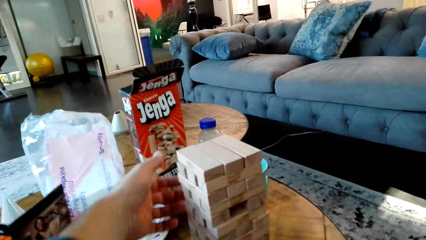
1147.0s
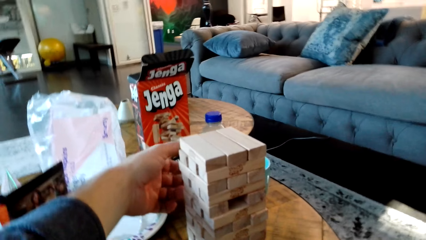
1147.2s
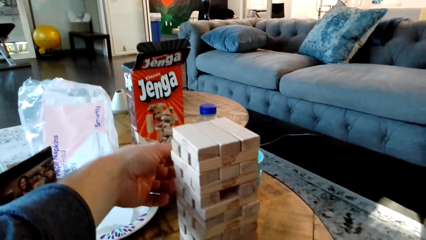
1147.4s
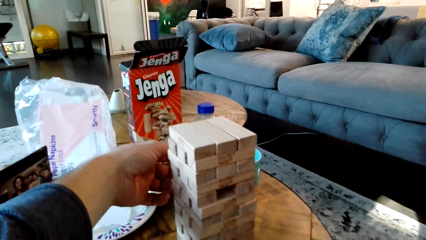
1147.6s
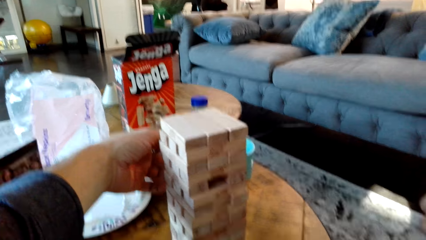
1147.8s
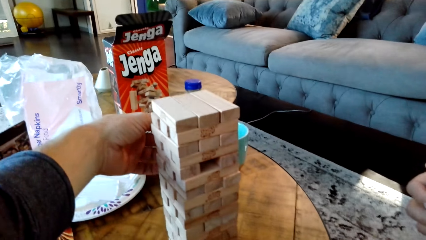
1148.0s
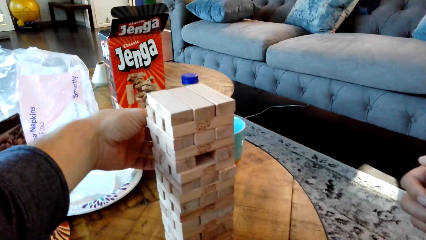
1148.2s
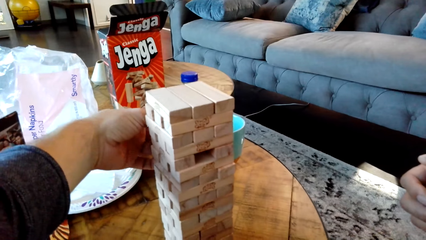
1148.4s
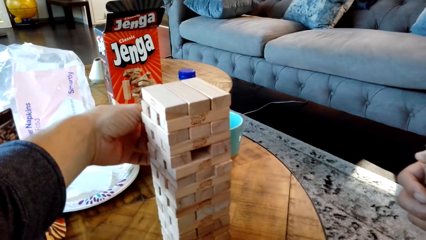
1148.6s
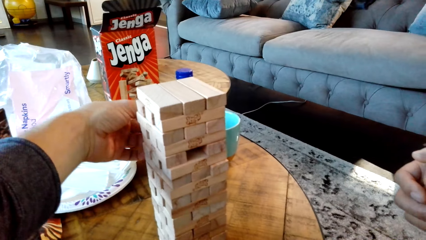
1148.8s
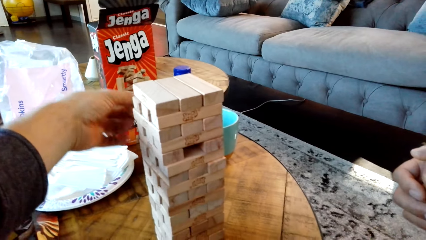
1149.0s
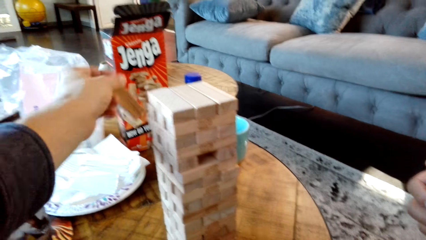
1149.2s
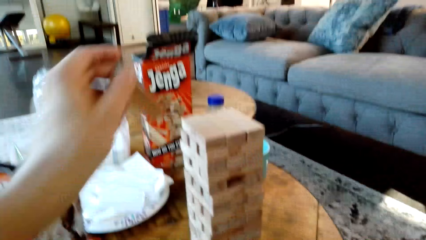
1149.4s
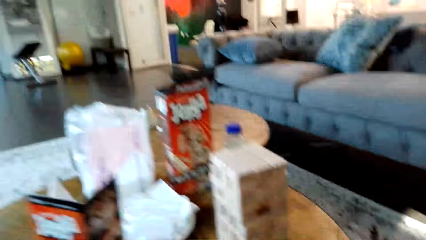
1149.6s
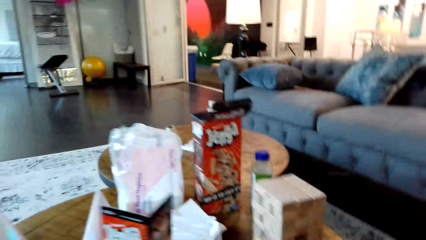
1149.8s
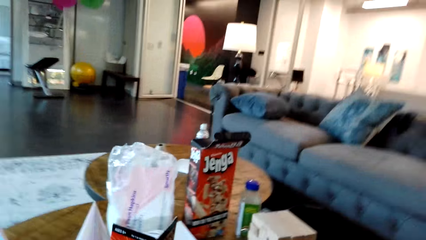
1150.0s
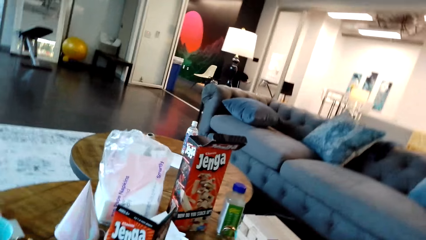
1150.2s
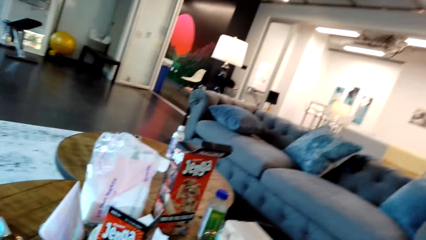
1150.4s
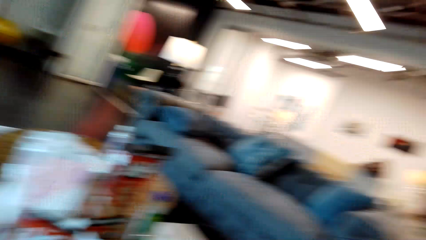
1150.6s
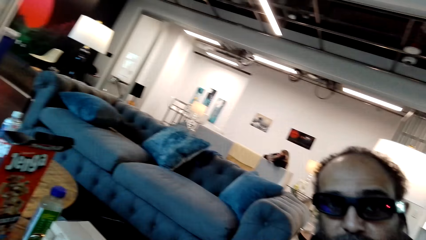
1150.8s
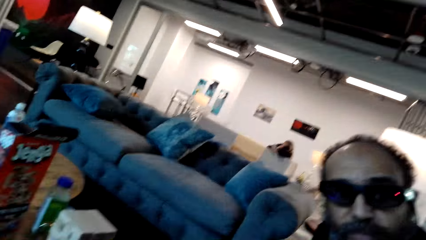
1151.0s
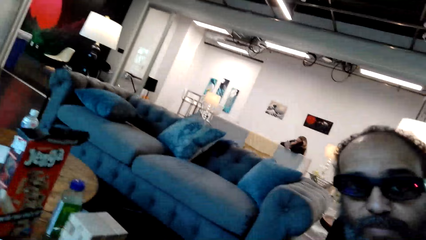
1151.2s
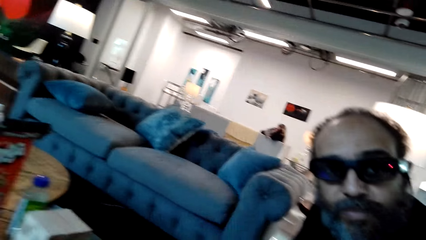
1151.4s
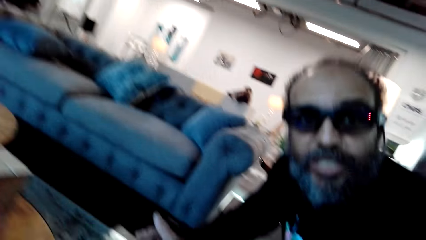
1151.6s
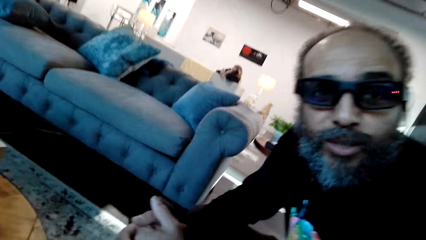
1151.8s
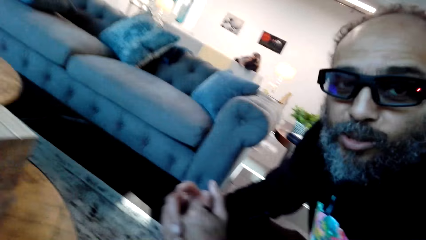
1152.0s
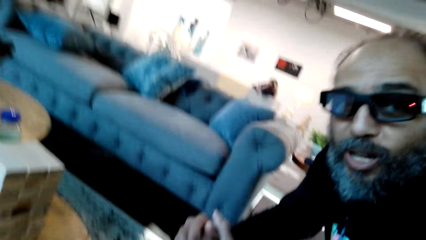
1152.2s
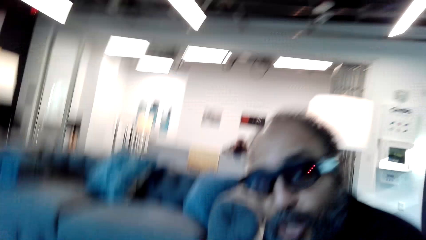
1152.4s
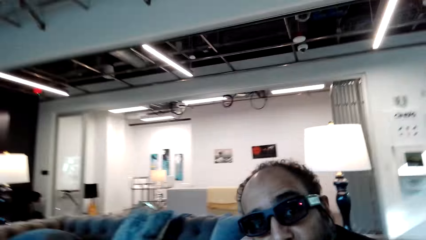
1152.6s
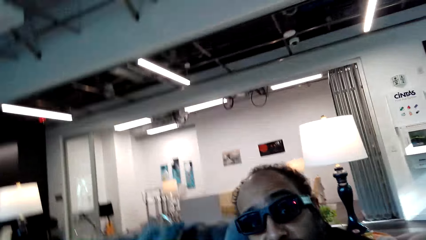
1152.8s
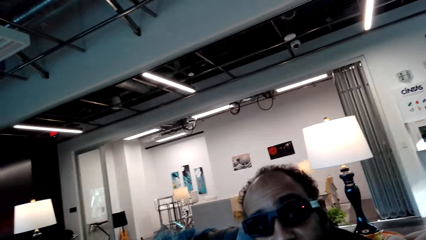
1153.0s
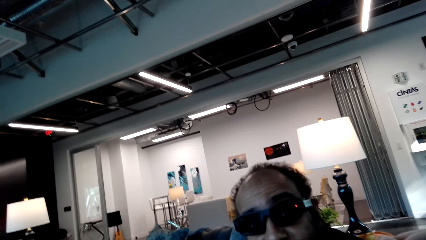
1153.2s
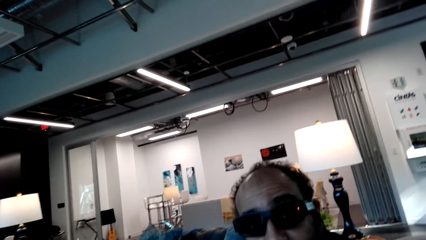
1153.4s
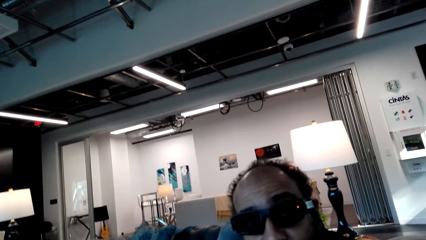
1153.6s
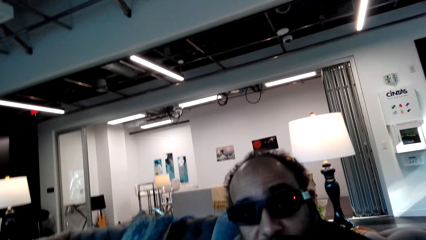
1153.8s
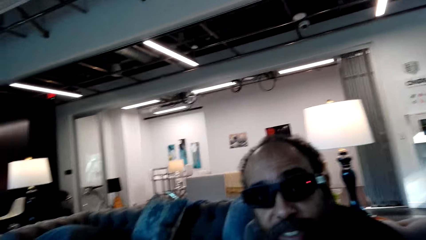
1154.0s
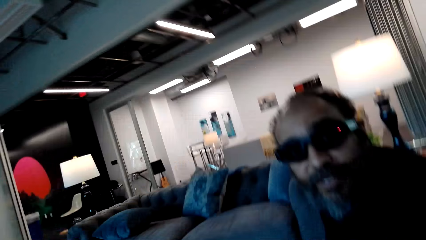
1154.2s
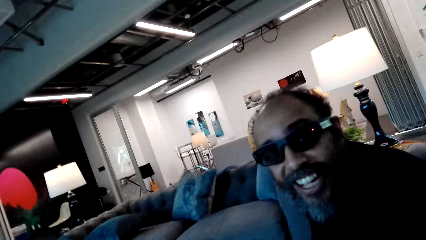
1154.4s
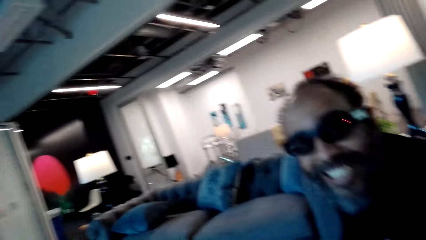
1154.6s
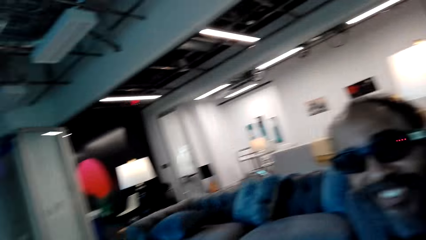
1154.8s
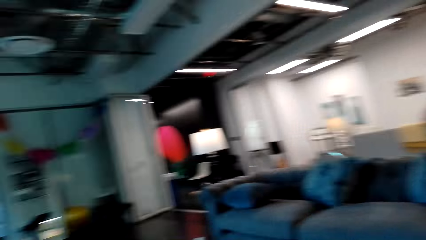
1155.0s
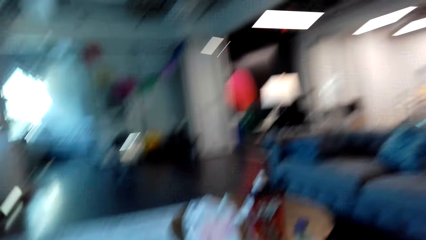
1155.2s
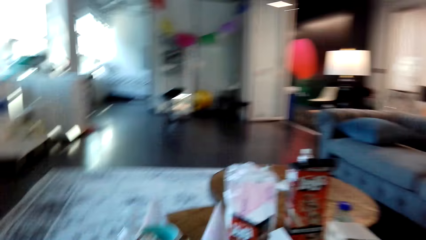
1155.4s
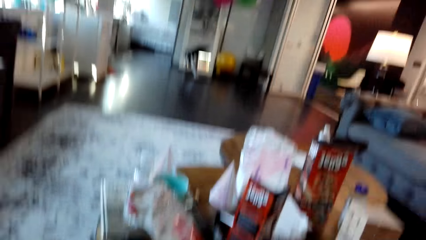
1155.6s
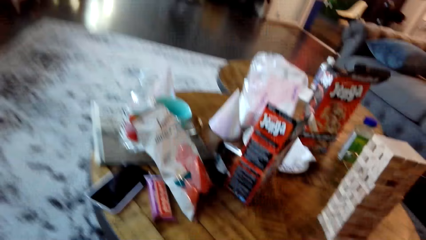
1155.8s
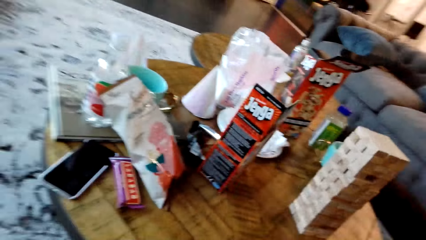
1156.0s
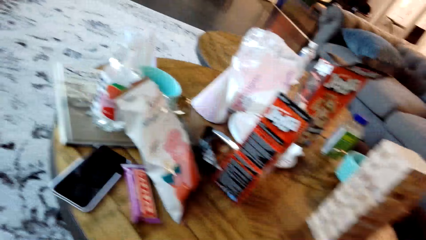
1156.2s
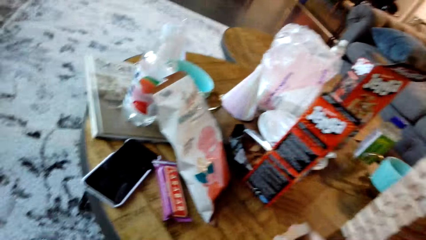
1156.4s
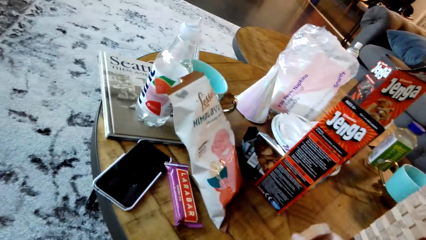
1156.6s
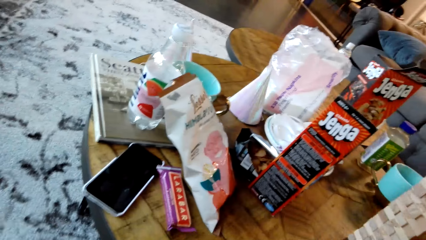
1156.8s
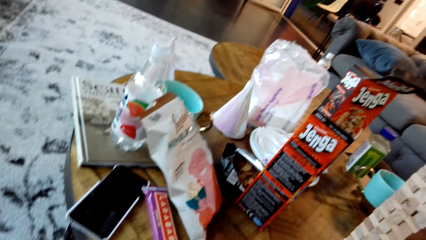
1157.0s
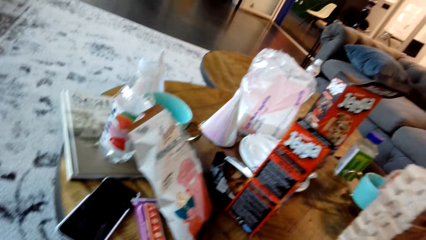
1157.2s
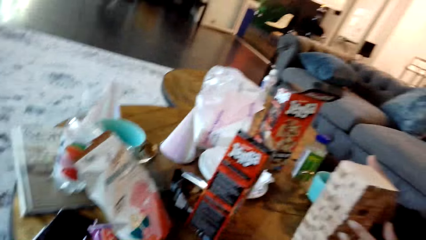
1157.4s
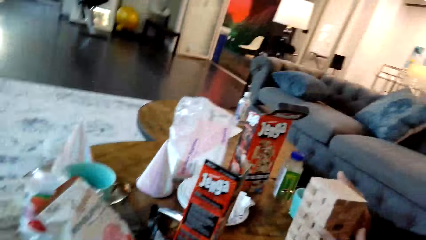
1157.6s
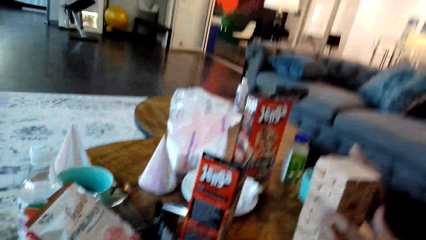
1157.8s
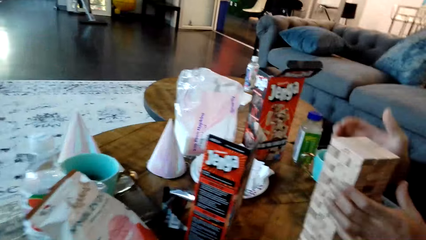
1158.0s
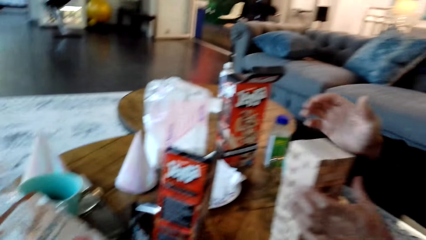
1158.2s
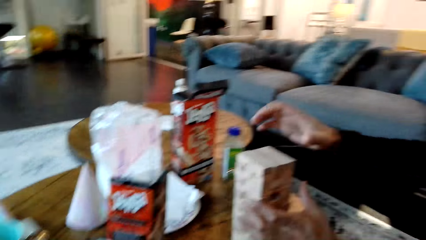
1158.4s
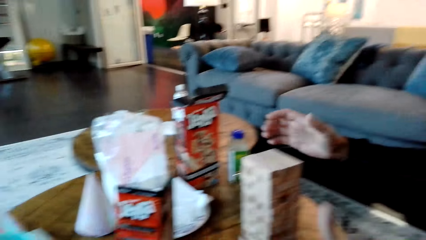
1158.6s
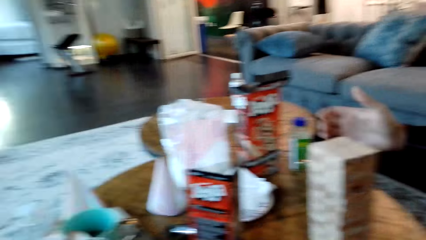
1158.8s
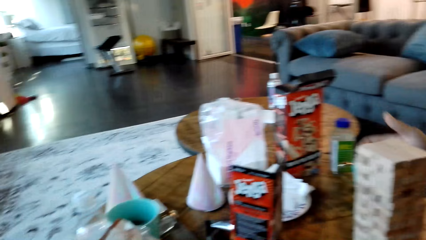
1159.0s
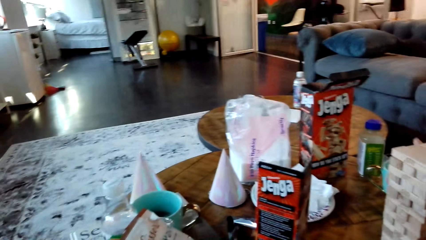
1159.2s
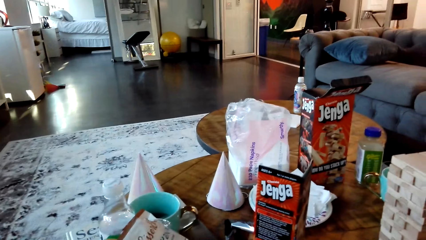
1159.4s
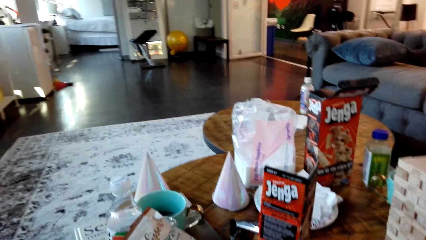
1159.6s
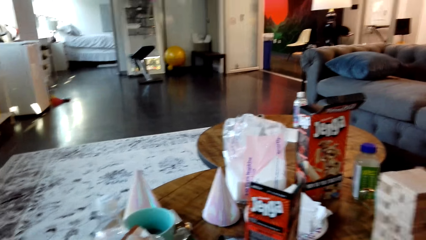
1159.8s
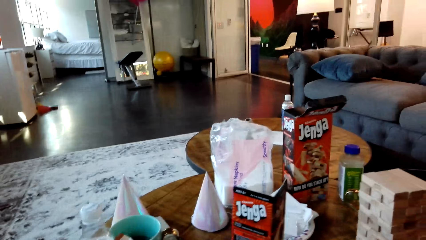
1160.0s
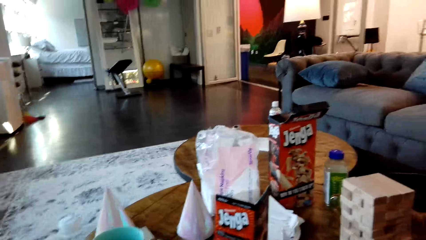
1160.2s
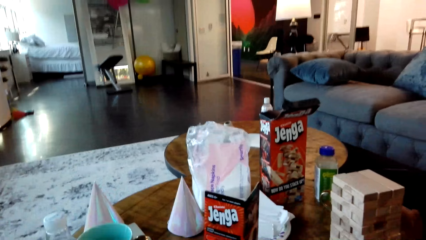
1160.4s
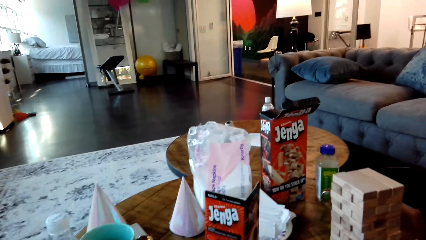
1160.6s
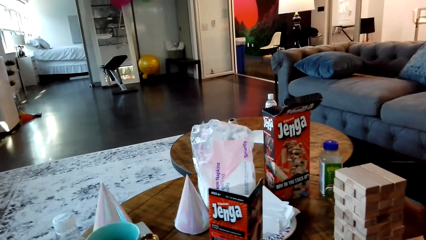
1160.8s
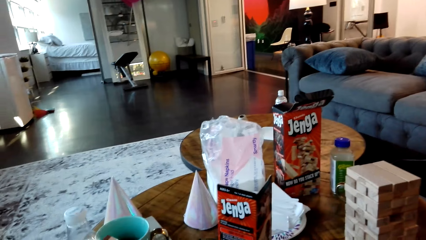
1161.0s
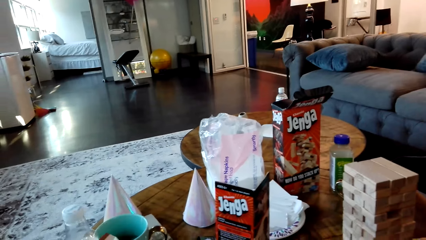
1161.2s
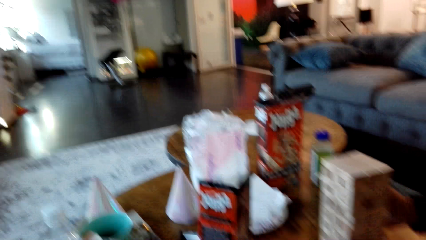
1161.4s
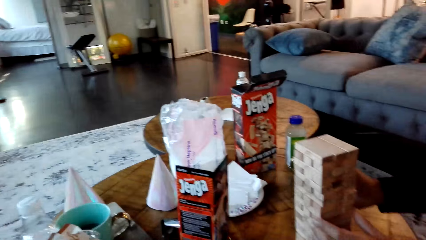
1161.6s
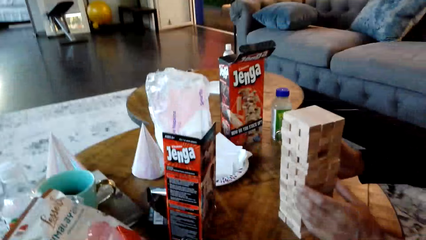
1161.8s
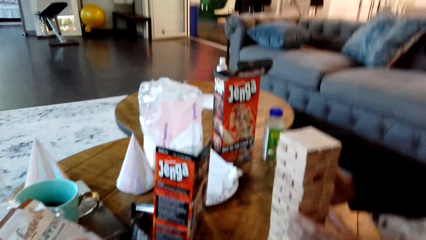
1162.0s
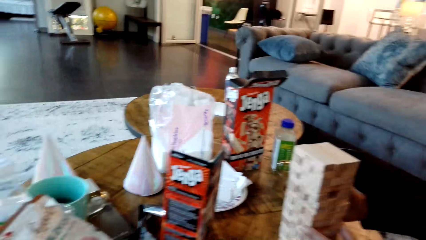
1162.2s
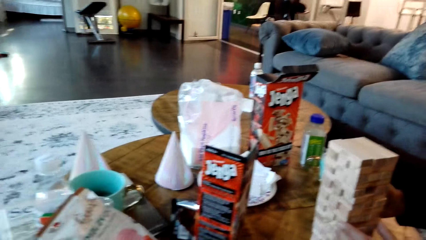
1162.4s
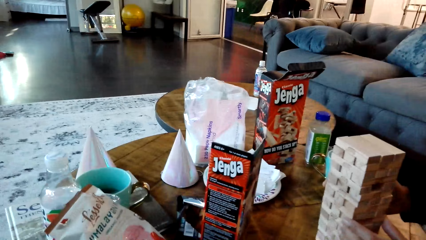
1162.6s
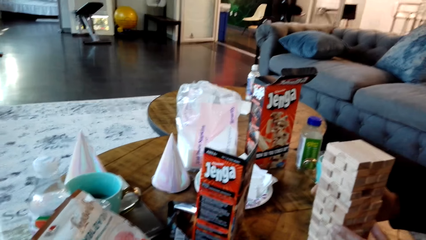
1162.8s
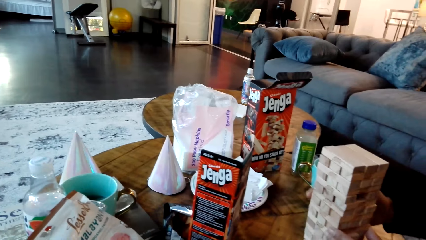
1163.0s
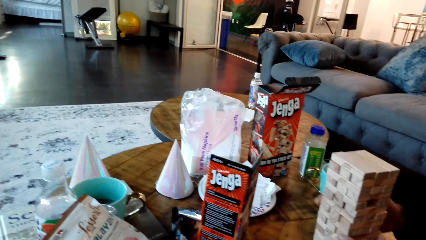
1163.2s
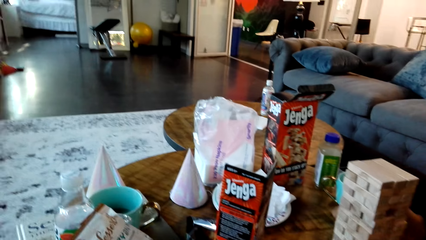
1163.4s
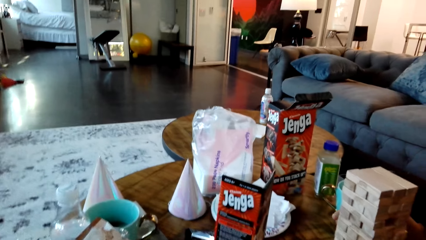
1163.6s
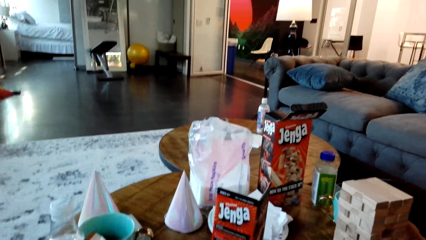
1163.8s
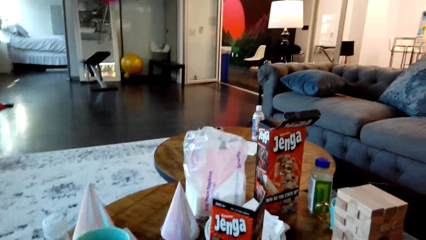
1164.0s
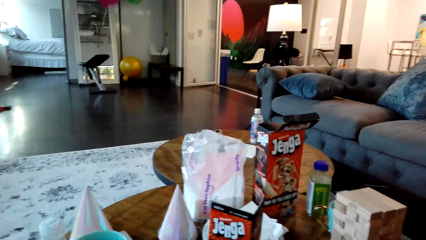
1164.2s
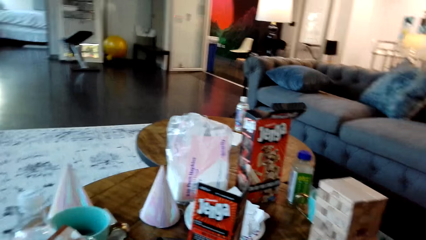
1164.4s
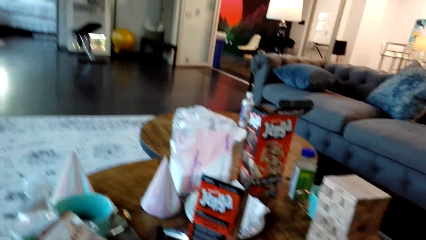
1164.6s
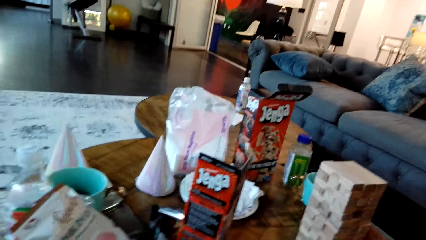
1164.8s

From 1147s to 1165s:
The camera wearer stretches his hand towards the blocks. He picks a jenga block from the jenga blocks. He looks at a man. He talks with the man. He looks at the blocks. The man moves his hands over the blocks and grabs the jenga blocks.
